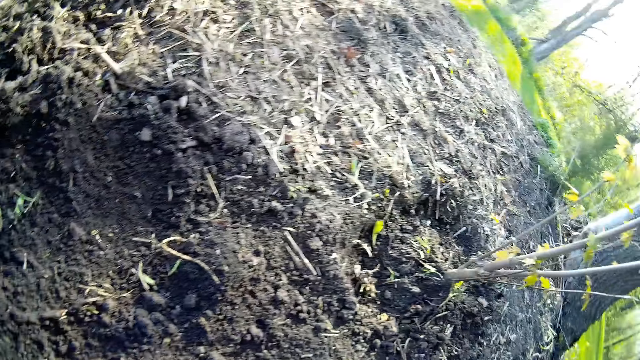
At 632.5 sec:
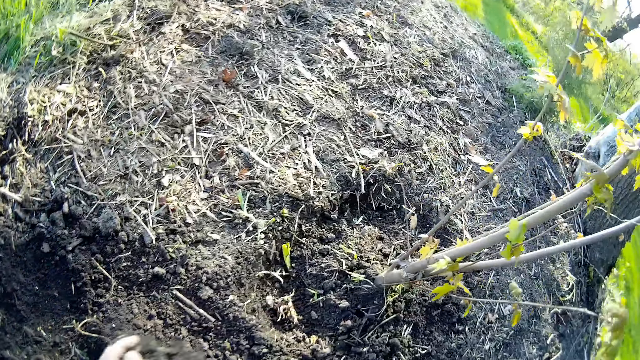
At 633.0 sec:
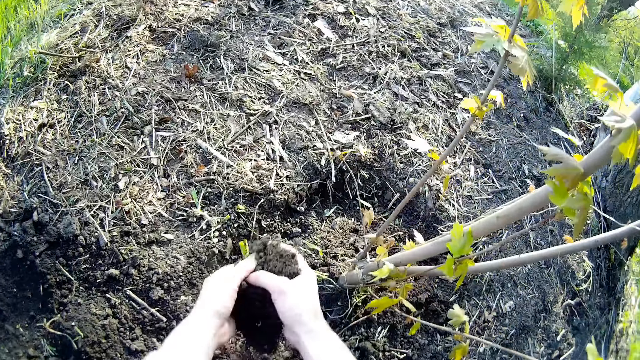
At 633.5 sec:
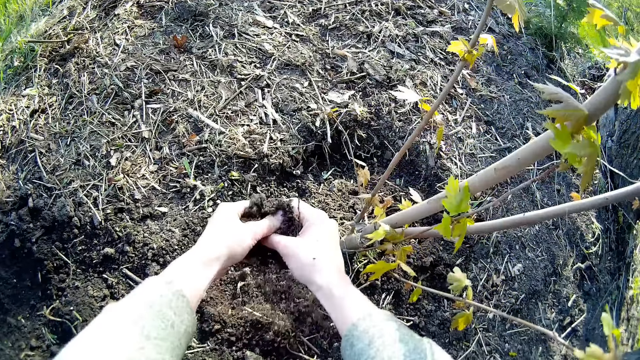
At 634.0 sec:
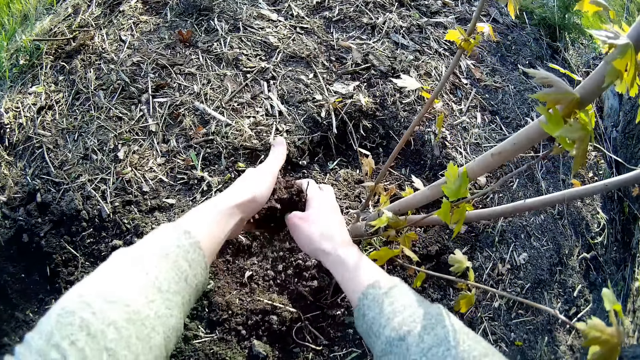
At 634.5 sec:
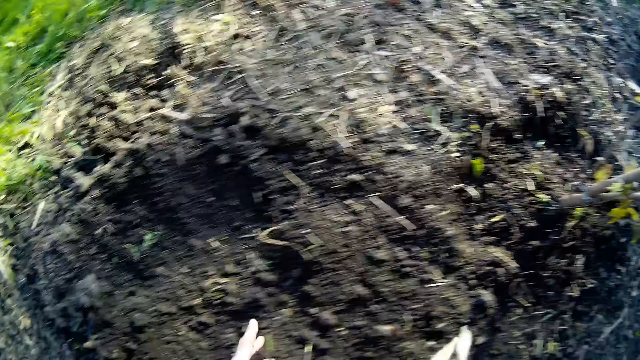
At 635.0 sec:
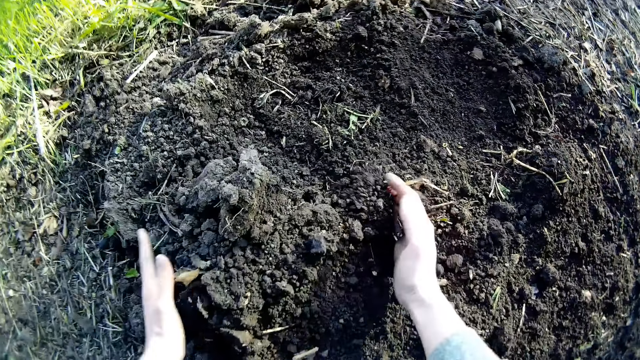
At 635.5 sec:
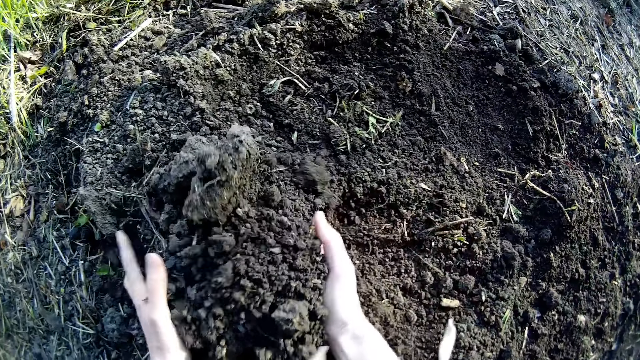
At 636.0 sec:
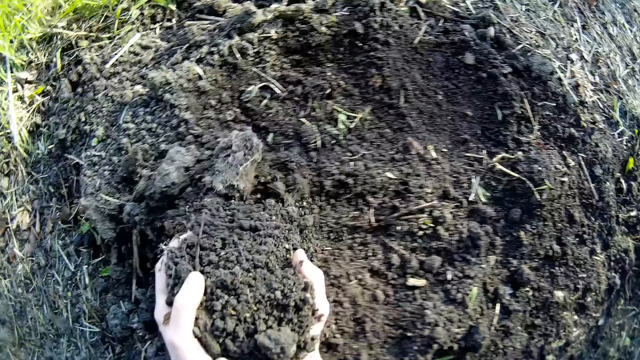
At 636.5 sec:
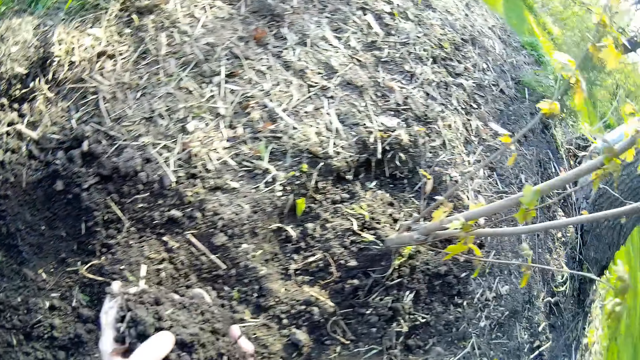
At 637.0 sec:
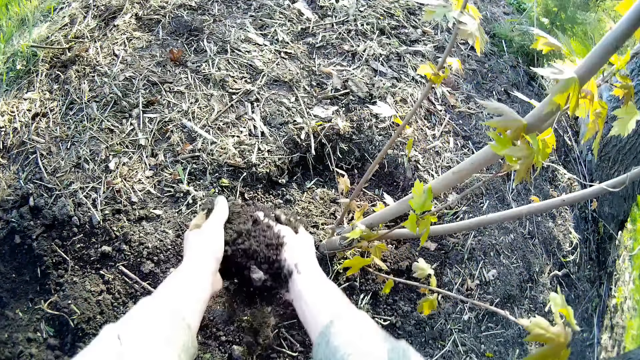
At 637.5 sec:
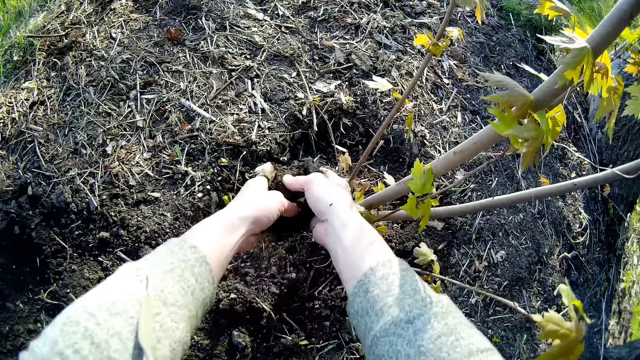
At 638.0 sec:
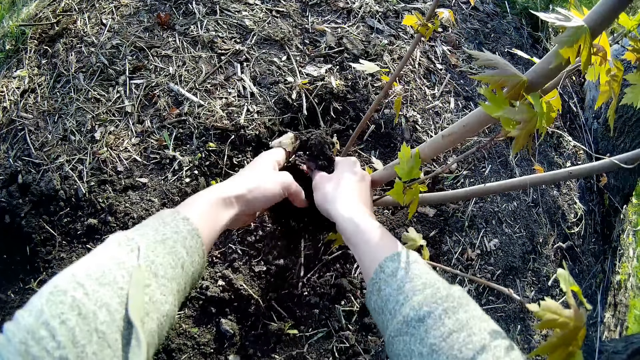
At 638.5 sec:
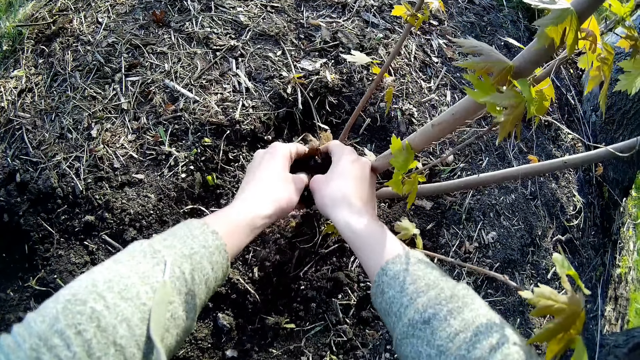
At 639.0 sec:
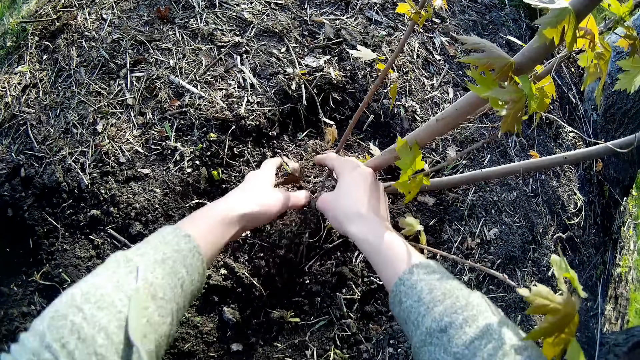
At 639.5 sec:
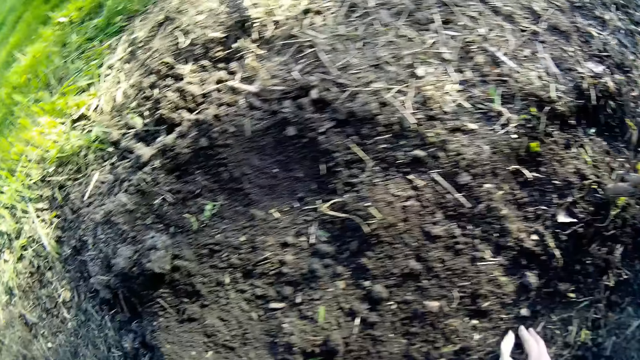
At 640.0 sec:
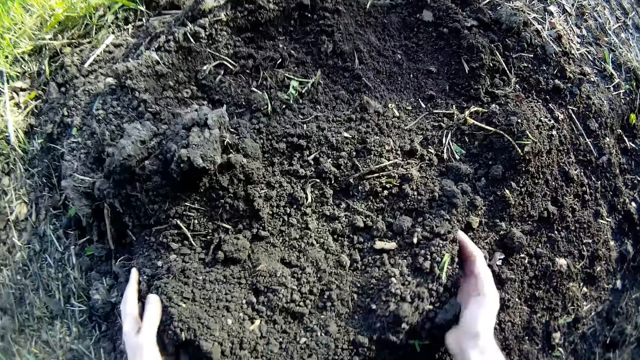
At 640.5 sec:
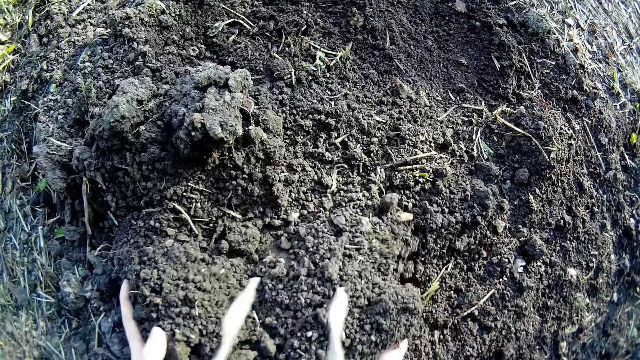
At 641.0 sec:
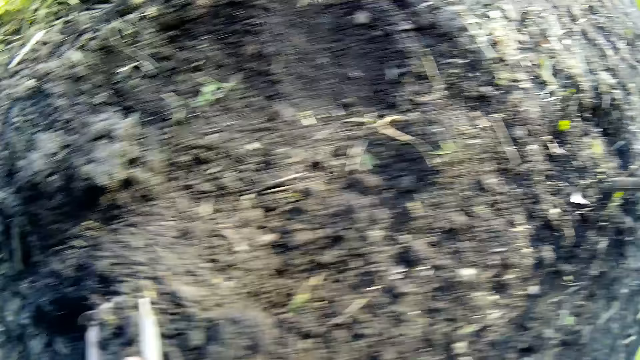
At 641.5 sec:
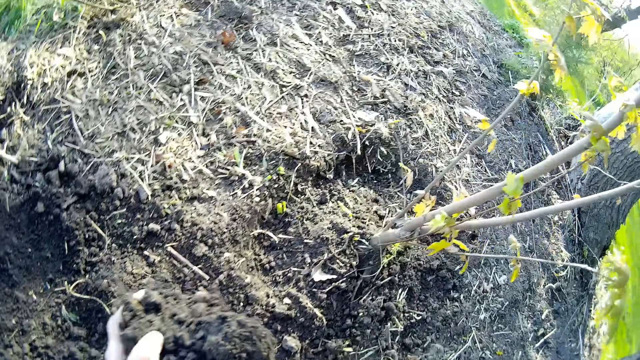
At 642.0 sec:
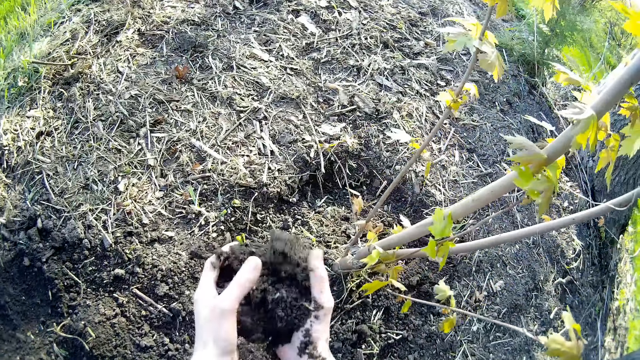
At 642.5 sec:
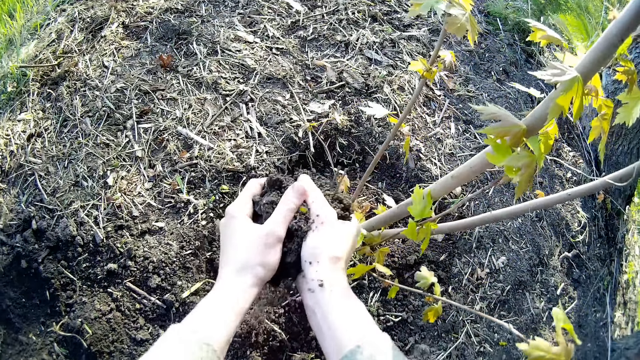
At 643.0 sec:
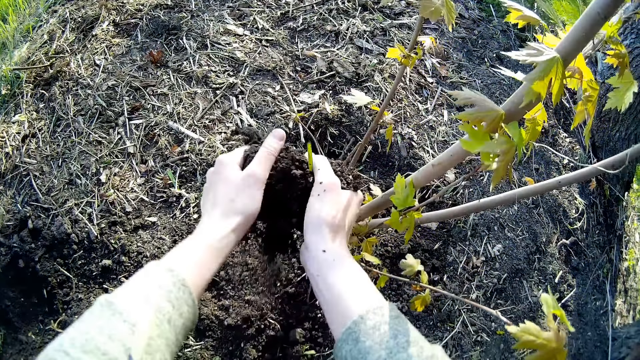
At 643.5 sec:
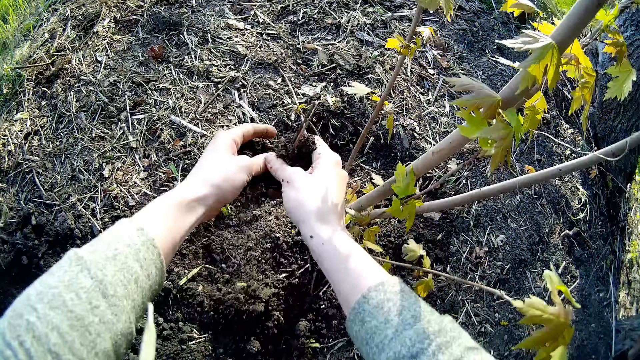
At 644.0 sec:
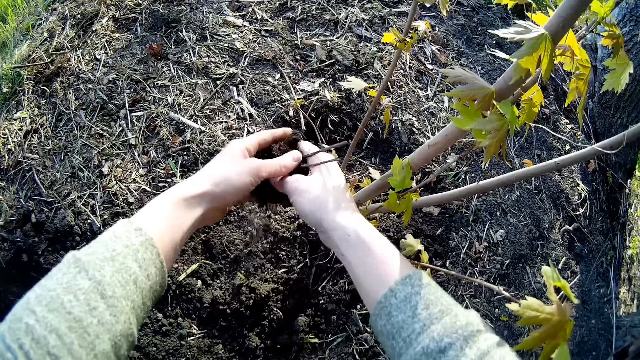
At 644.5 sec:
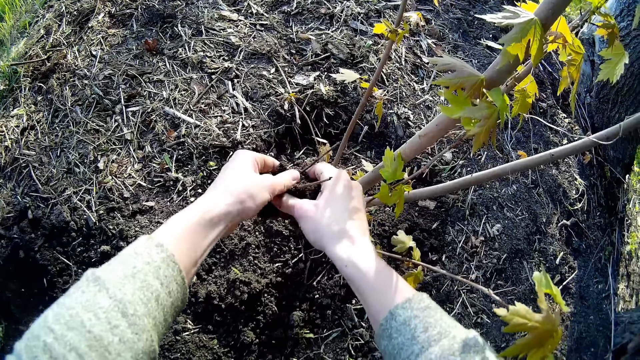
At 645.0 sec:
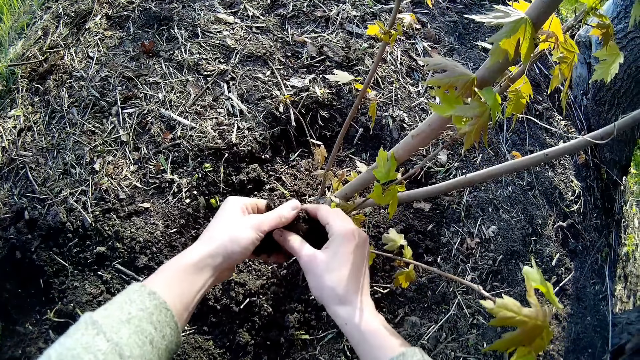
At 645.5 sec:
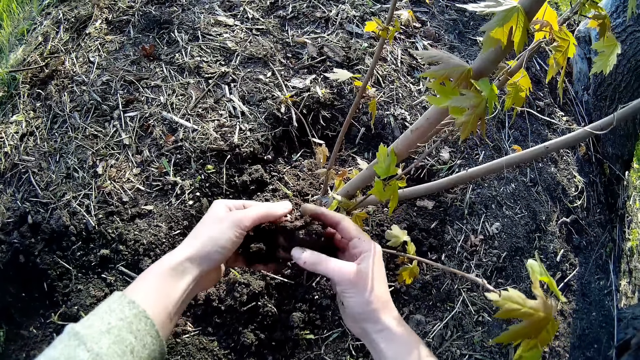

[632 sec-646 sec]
The camera wearer pours soil on the ground around the plant with both hands. They gather the soil on the ground with both hands. They pour the soil on the ground around the plant with both hands. They gather the soil on the ground with both hands. They pour the soil on the ground around the plant with both hands.

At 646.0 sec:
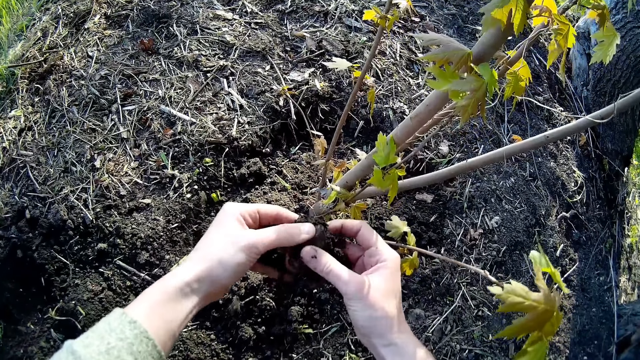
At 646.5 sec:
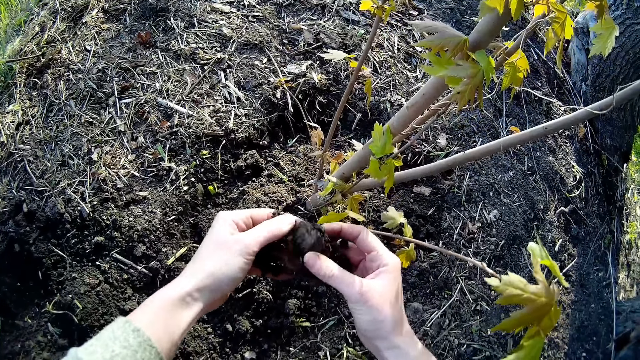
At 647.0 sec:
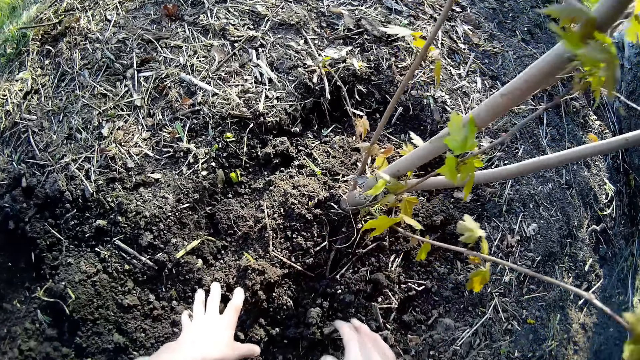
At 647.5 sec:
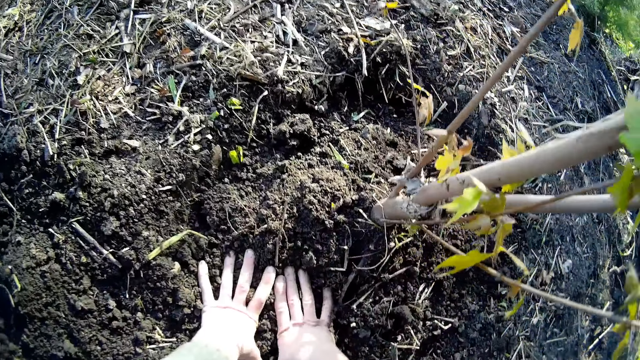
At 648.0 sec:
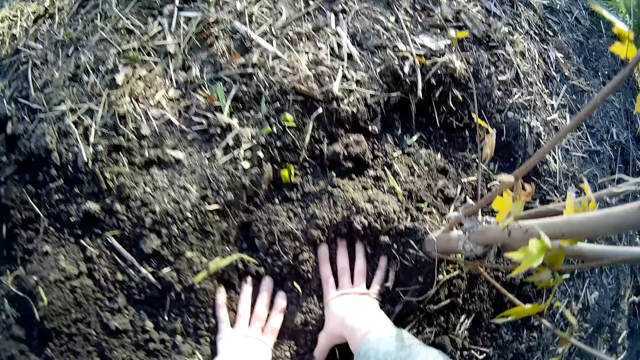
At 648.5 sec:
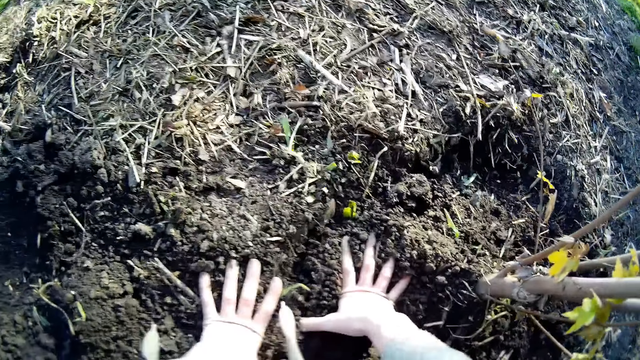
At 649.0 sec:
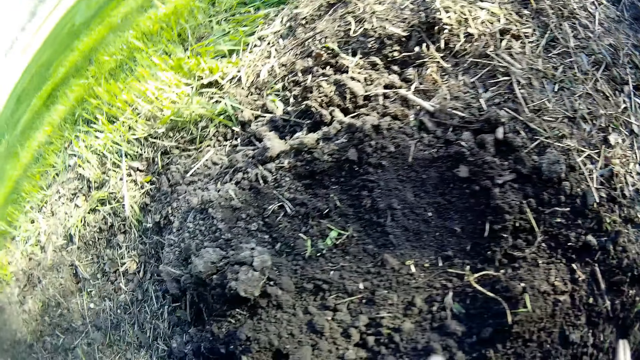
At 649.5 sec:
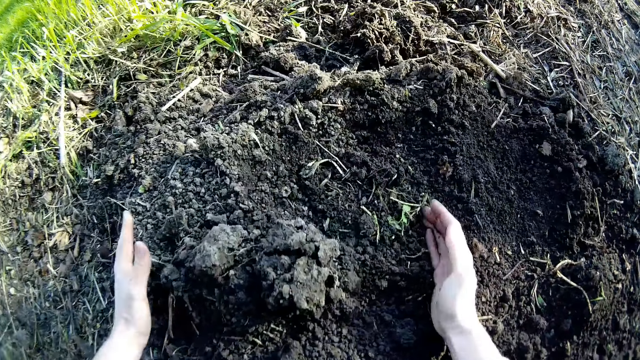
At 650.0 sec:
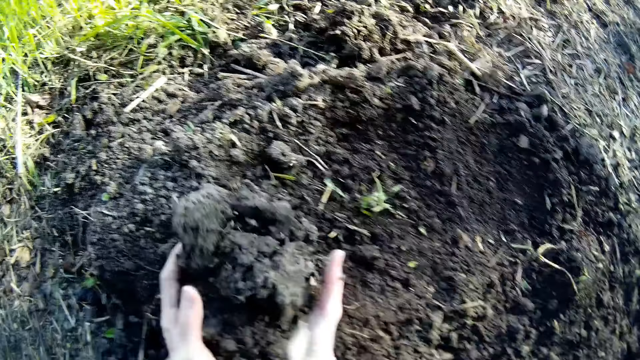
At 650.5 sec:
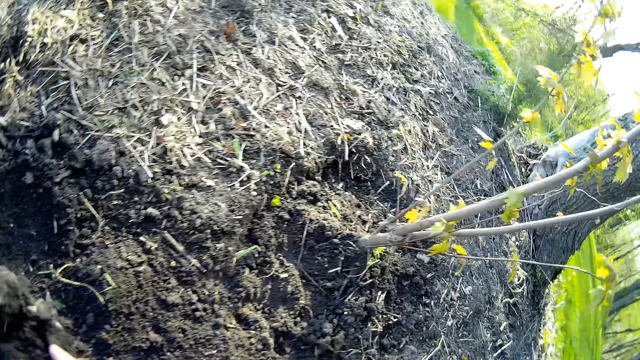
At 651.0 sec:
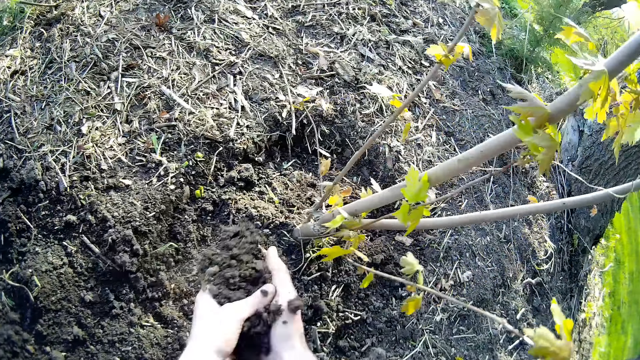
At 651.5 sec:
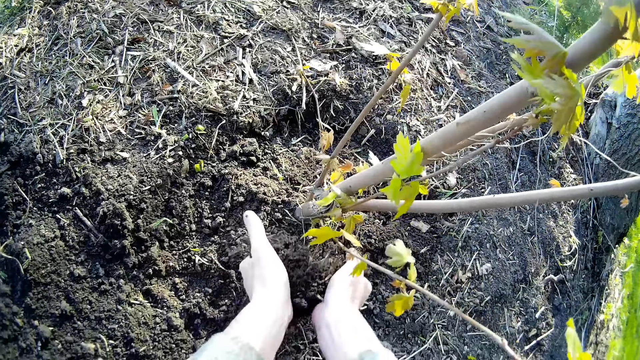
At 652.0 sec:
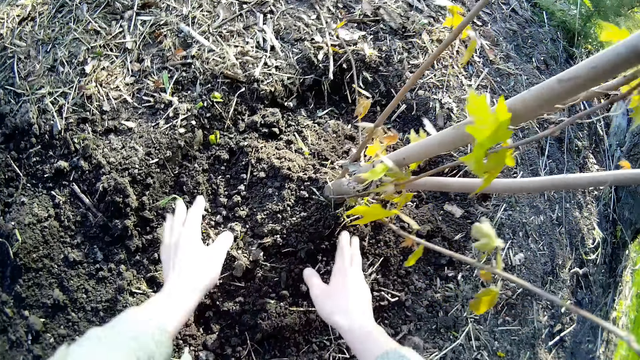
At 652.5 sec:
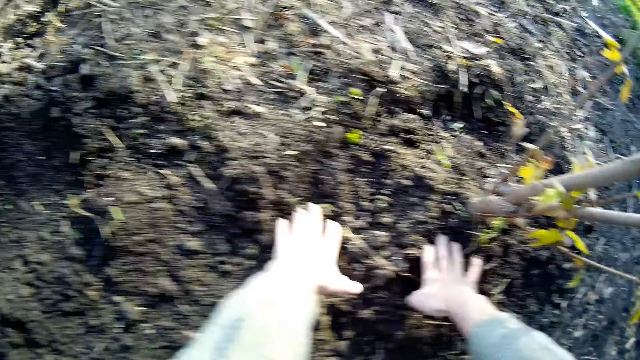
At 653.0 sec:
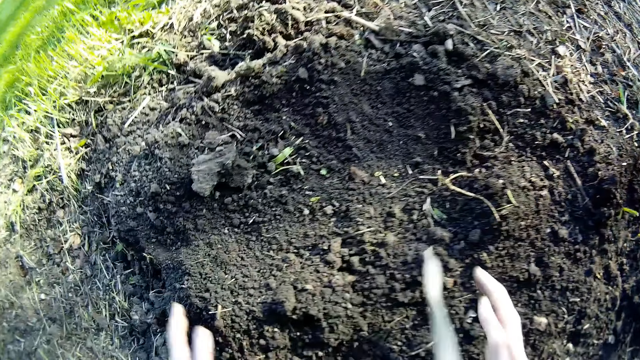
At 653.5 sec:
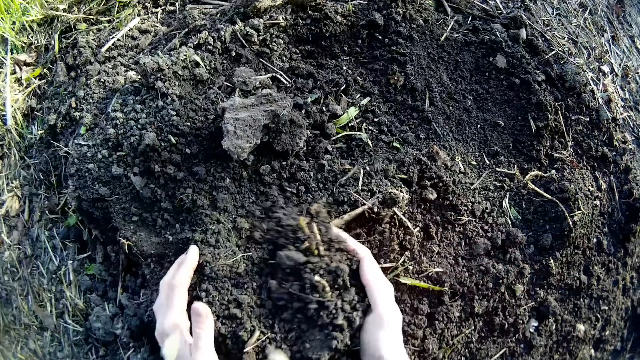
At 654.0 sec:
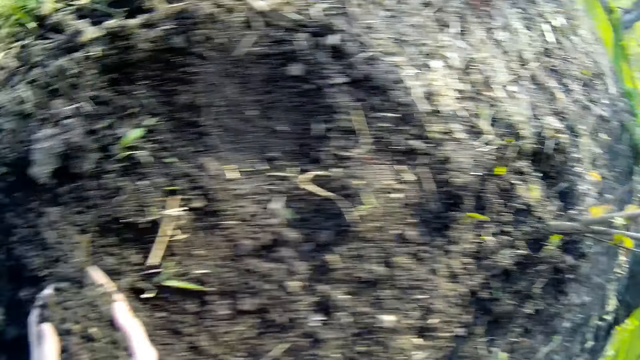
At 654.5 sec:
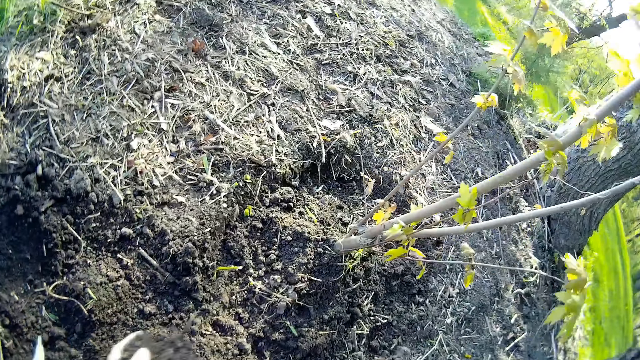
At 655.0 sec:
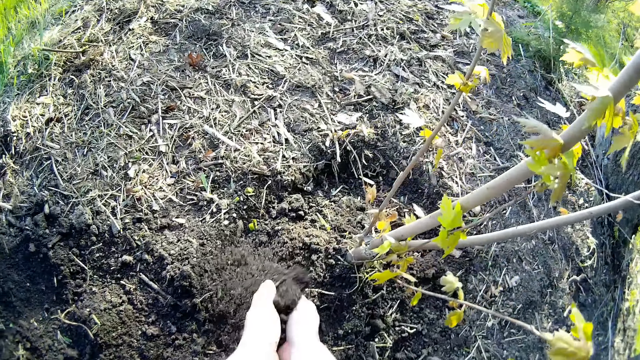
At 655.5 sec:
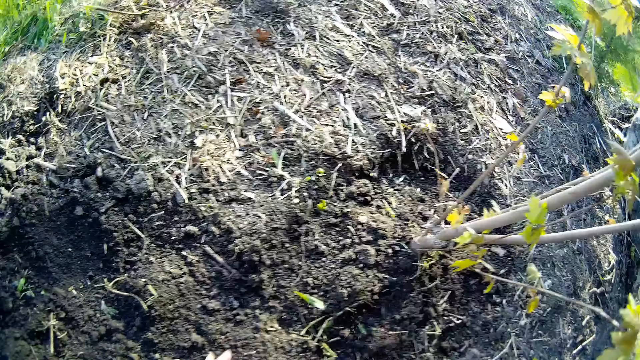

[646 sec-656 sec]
The camera wearer presses the soil with the hands. They spread the soil on the ground with both hands. They gather the soil on the ground with both hands. They pour the soil on the ground around the plant with both hands. They touch the soil. They place both hands on the ground. They gather the soil on the ground with both hands. They spread the soil around the plant. They pour the soil on the ground with both hands.
